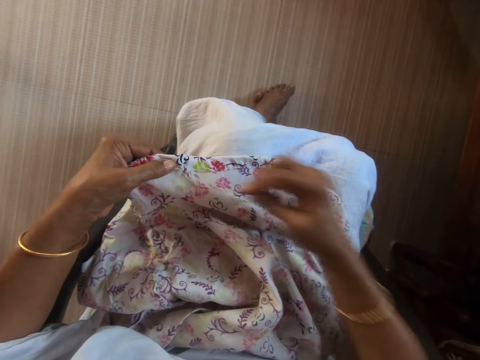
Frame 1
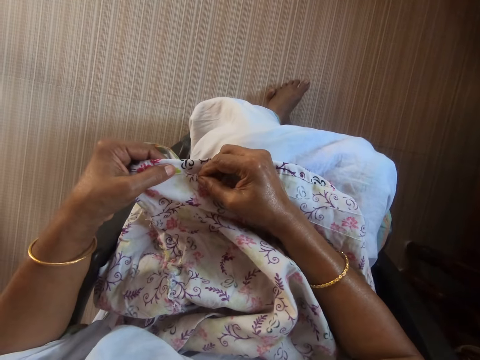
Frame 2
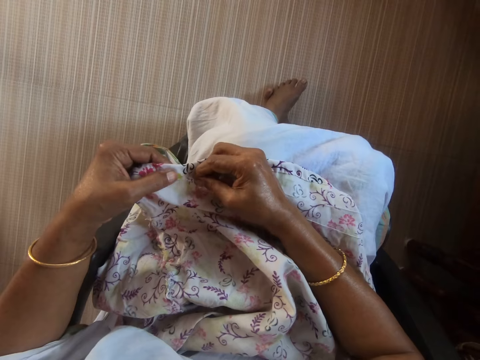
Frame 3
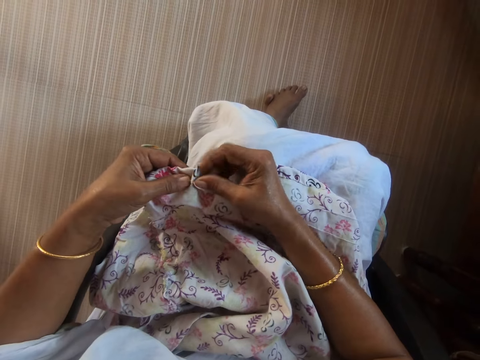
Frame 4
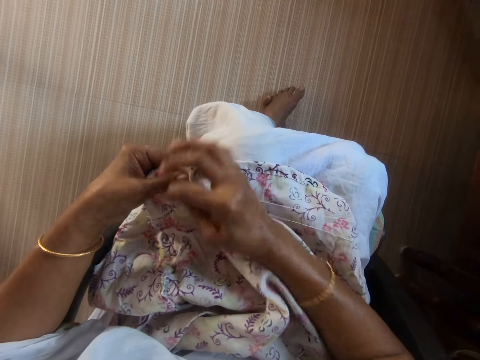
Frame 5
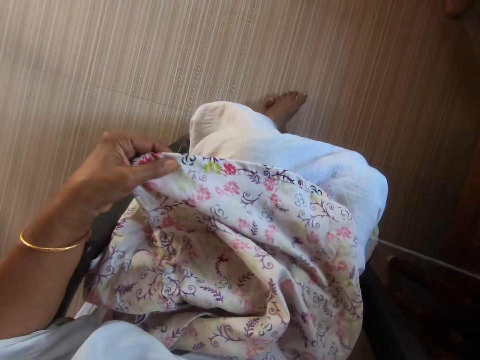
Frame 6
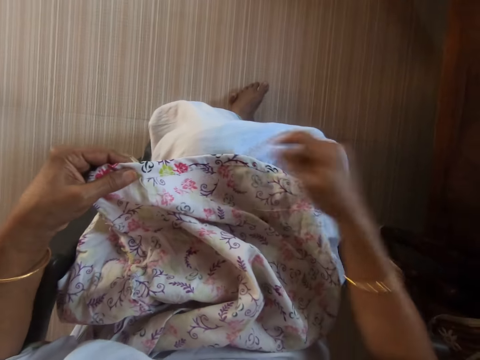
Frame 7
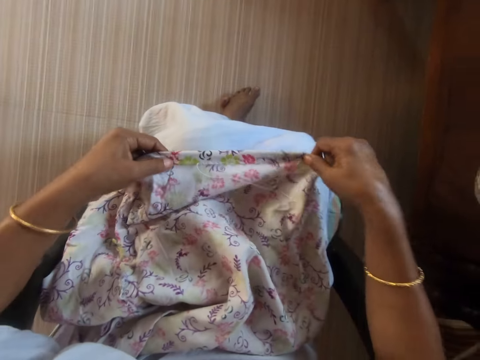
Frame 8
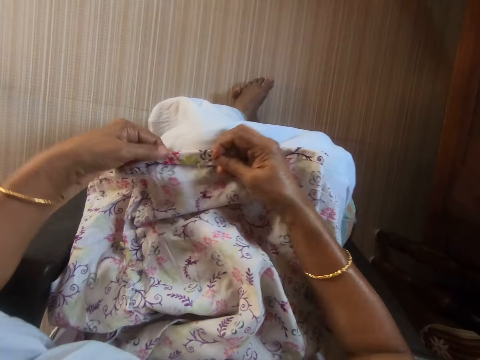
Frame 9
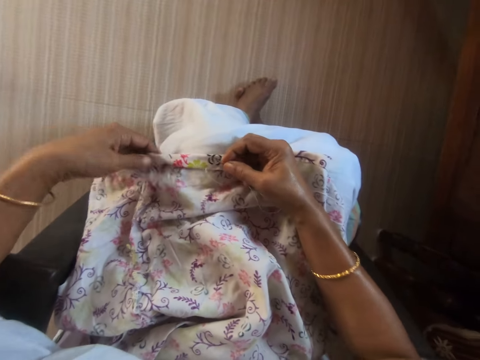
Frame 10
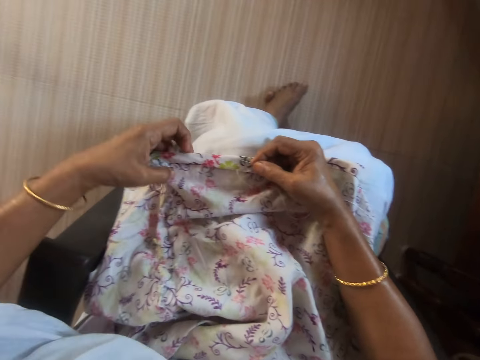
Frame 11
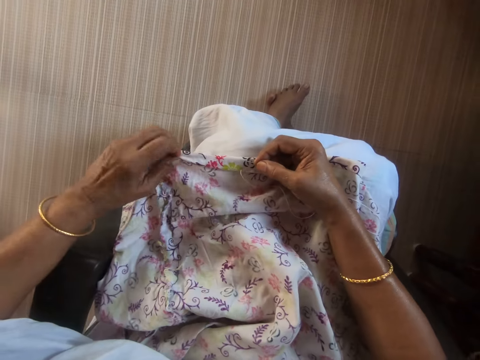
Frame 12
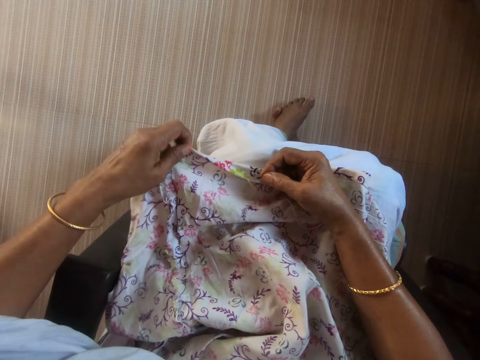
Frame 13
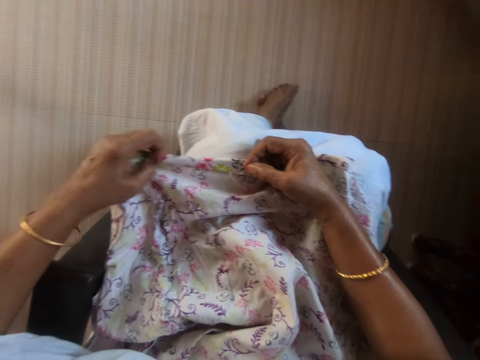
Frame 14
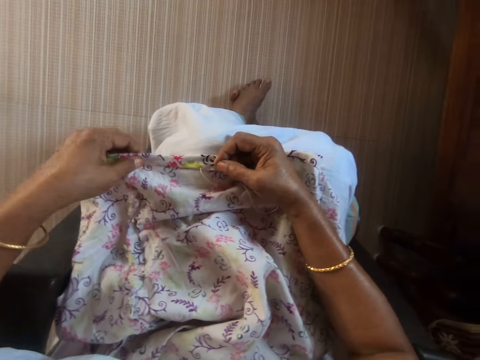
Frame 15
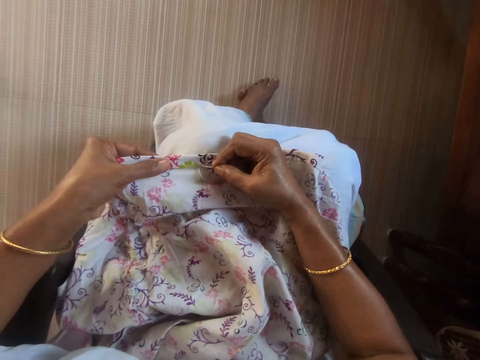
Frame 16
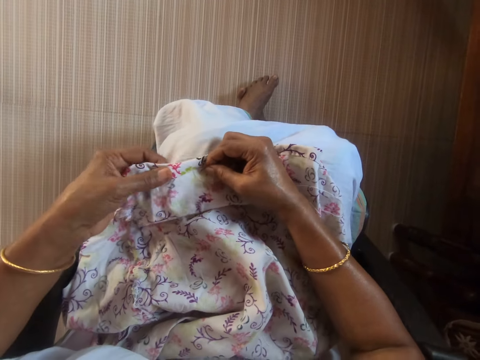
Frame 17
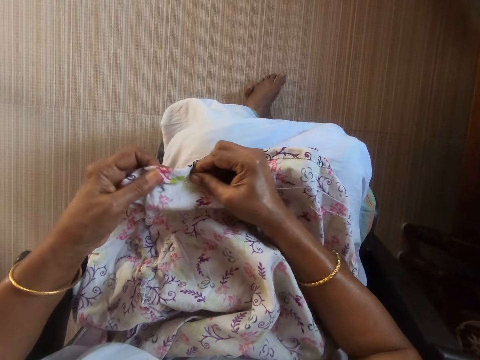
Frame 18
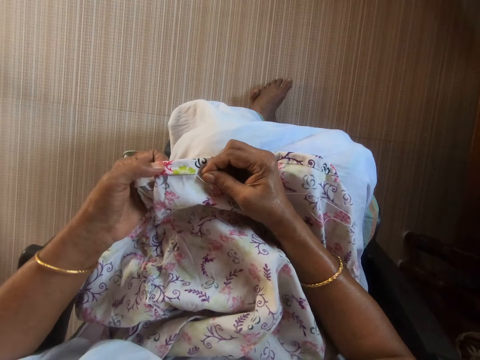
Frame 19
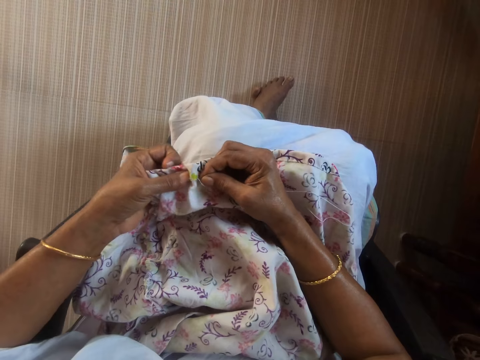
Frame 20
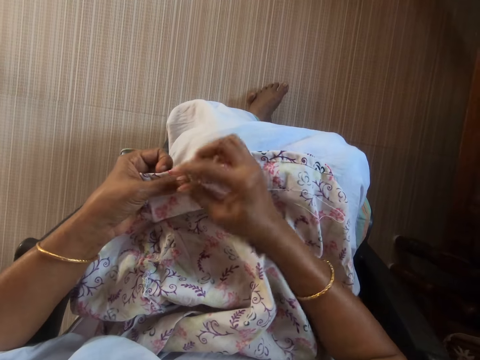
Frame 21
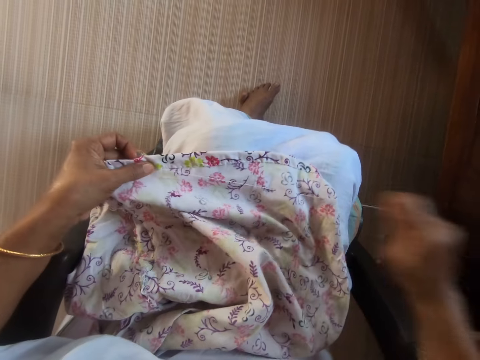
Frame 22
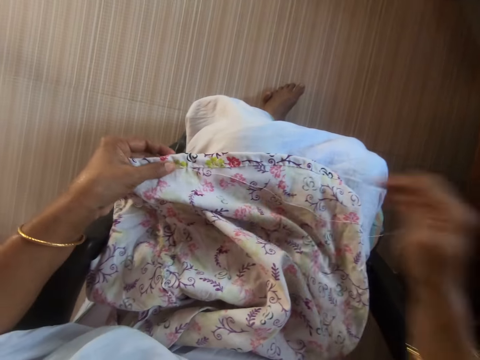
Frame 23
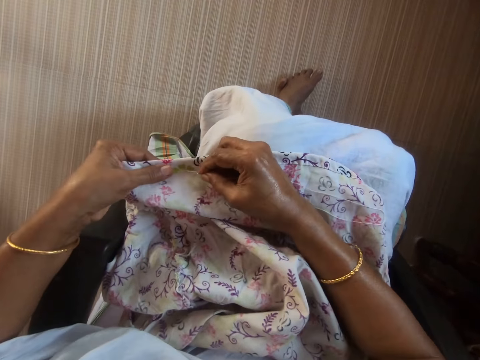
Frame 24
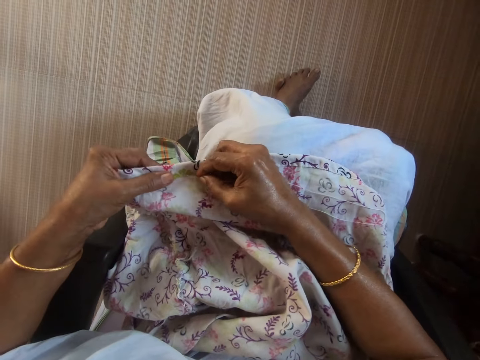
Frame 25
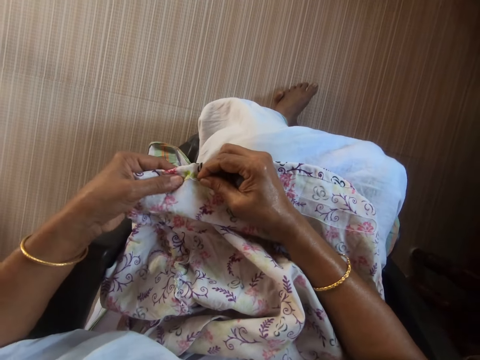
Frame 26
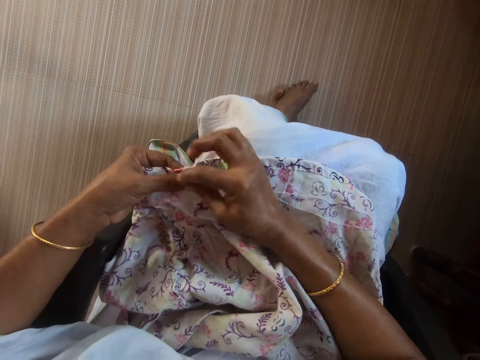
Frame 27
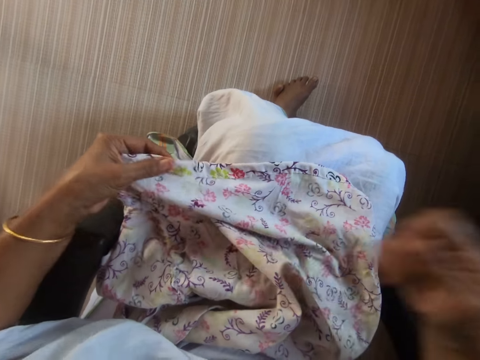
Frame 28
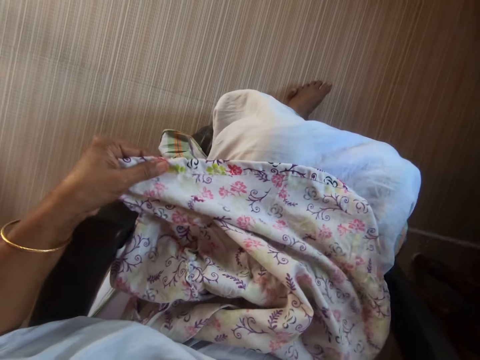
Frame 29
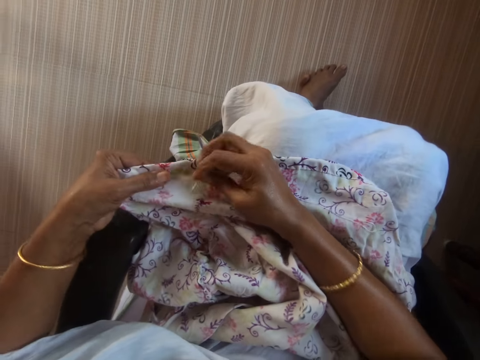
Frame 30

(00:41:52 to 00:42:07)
The camera wearer stretches the cloth with both hands. She adjusts the cloth with her left hand. She sews the cloth in her left hand with the threaded needle in her right hand.

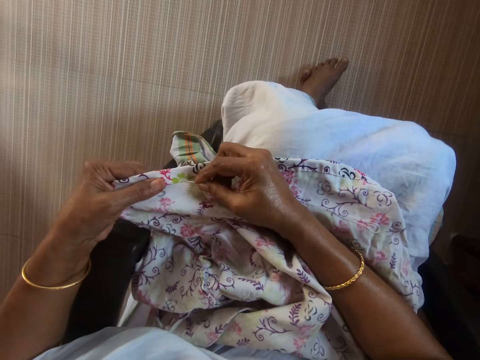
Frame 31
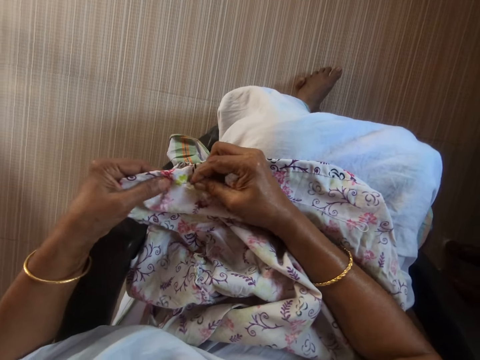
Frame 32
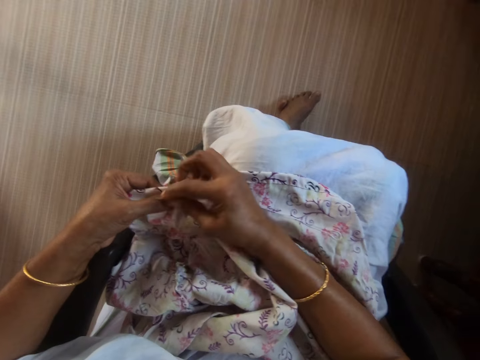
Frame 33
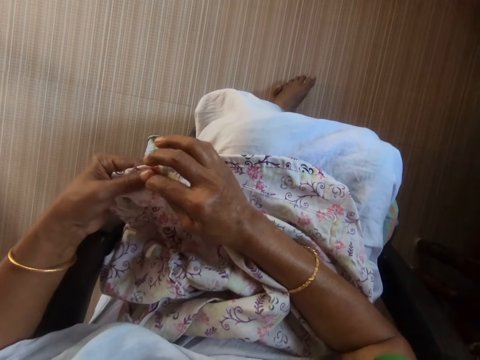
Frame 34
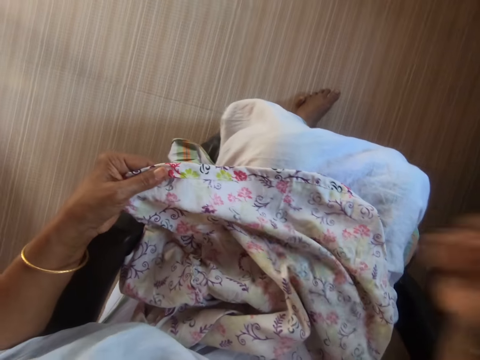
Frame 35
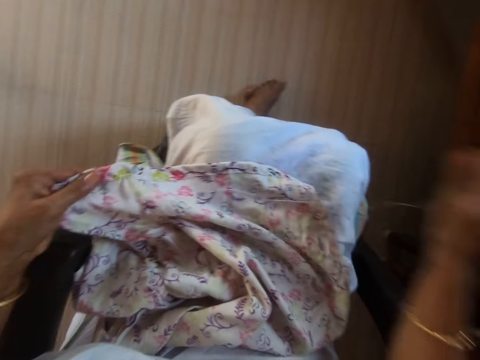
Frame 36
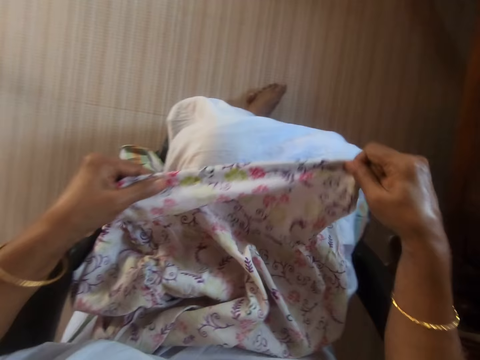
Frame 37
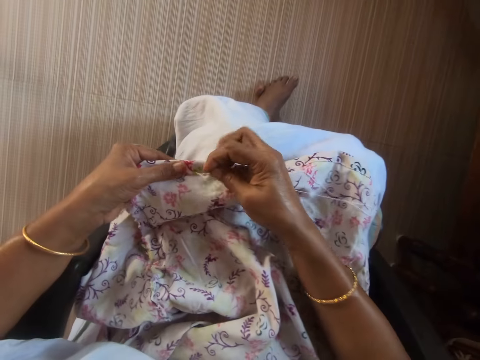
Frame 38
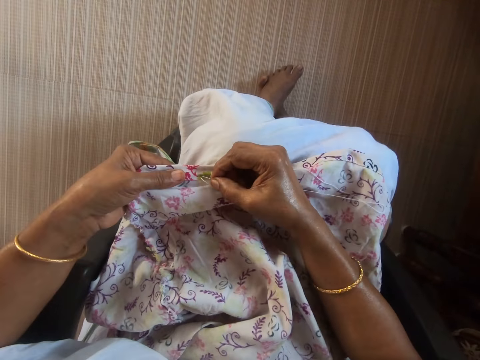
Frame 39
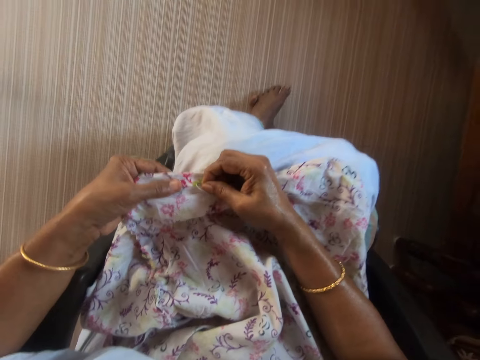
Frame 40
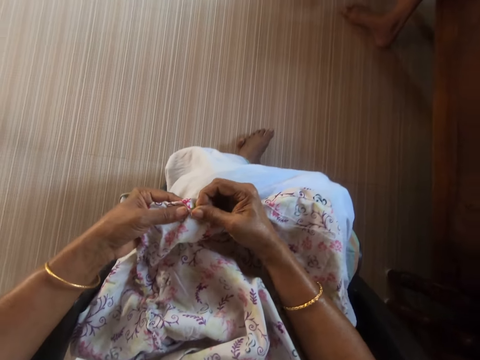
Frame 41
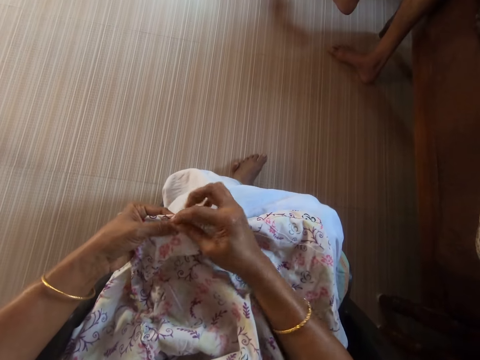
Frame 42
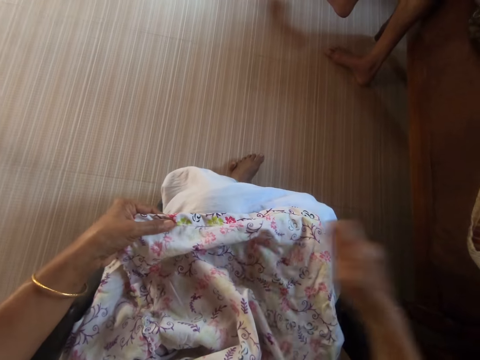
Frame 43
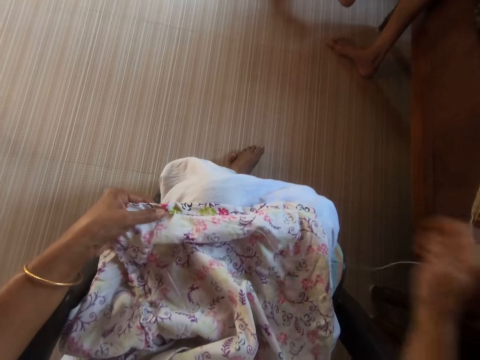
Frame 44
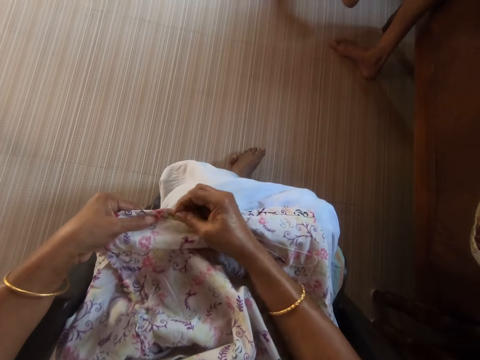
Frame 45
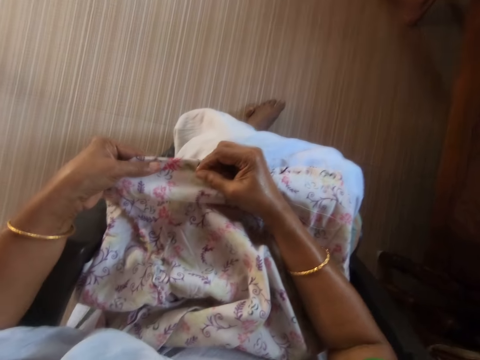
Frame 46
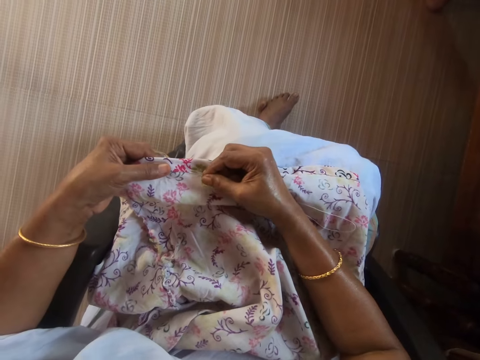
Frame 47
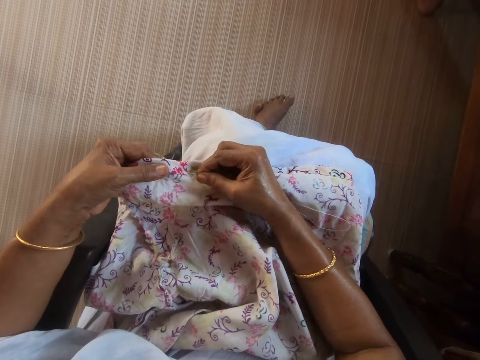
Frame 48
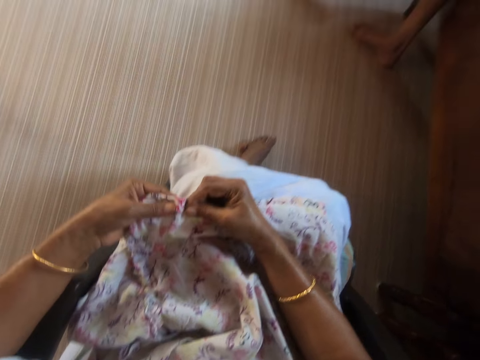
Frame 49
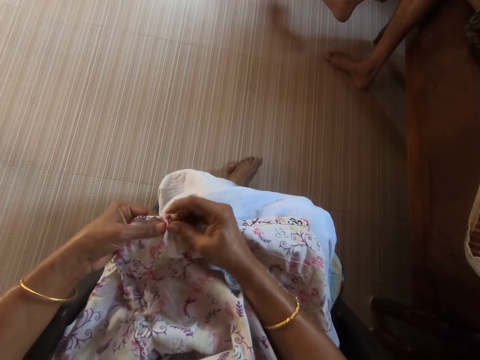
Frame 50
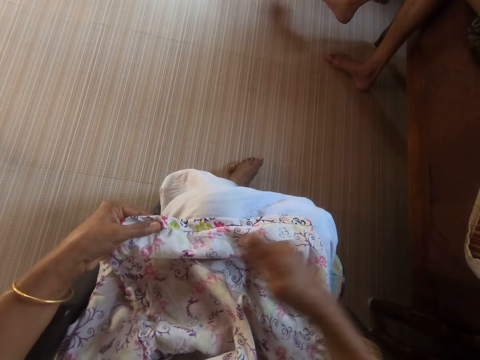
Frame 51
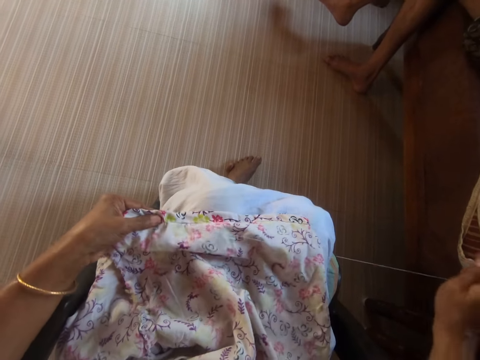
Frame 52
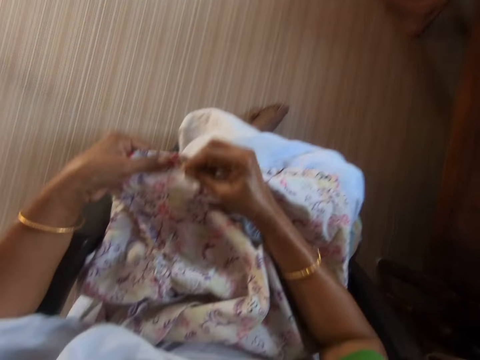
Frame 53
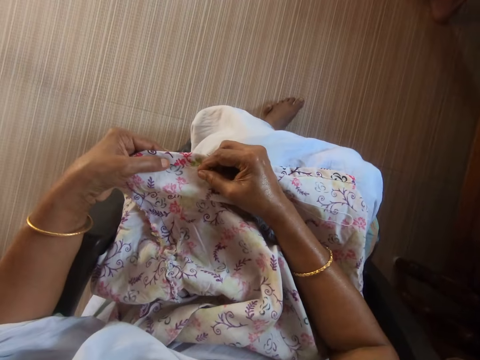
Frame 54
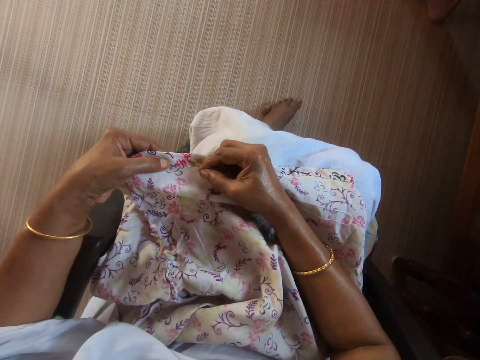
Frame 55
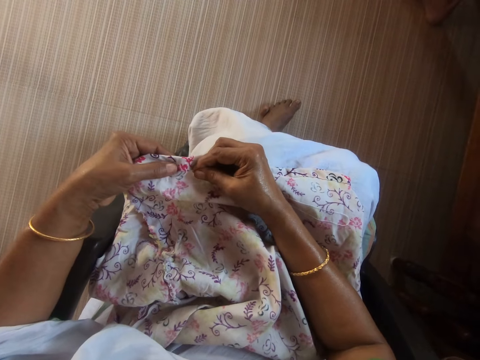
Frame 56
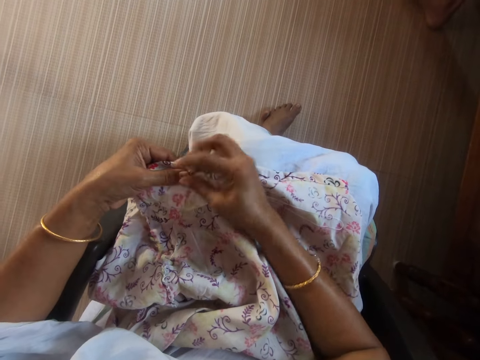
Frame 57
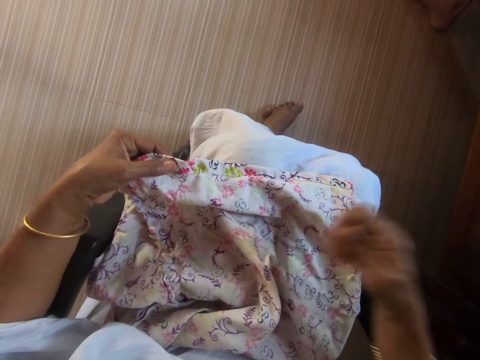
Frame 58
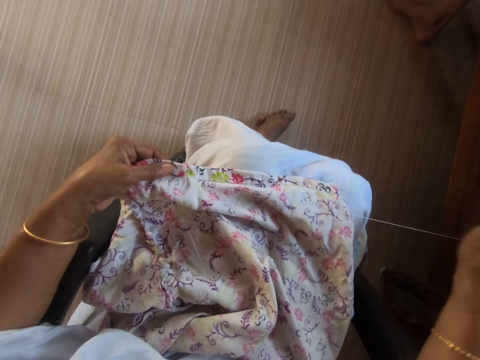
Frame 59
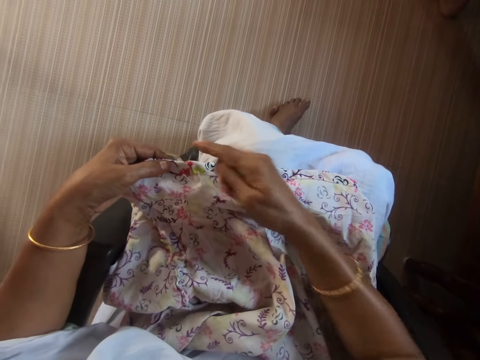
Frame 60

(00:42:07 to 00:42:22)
The camera wearer stretches the cloth with both hands. She adjusts the fabric. She sews the cloth in her left hand with the threaded needle in her right hand.
